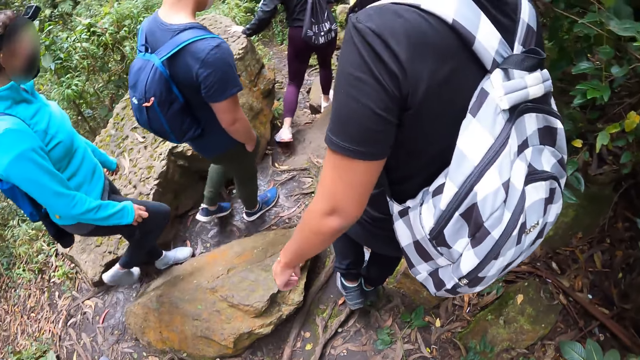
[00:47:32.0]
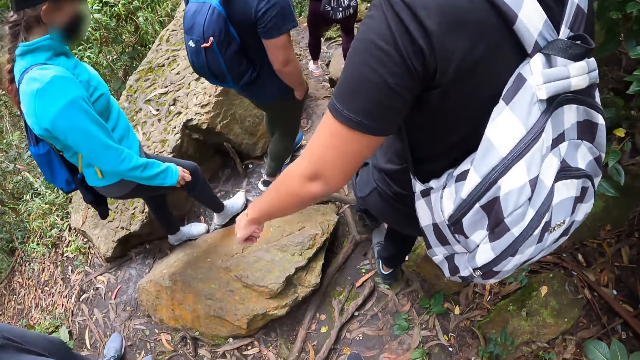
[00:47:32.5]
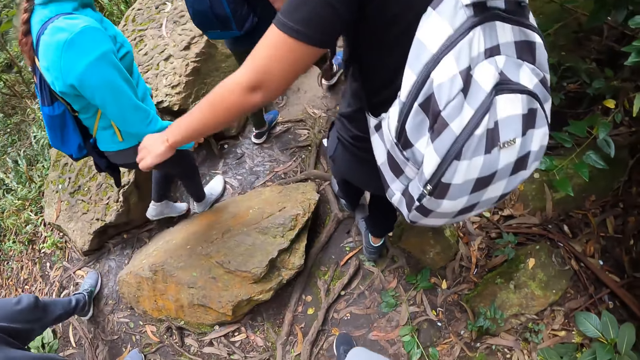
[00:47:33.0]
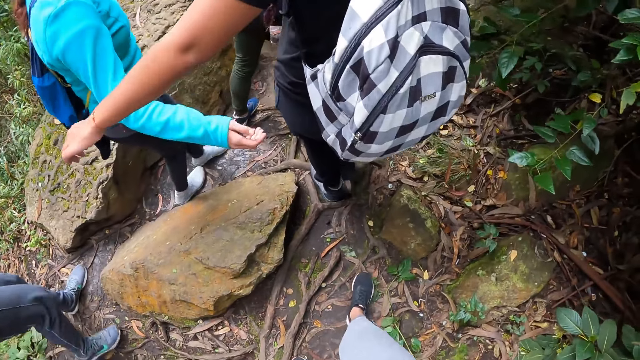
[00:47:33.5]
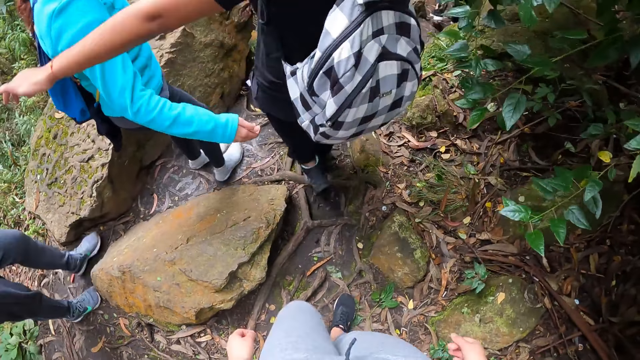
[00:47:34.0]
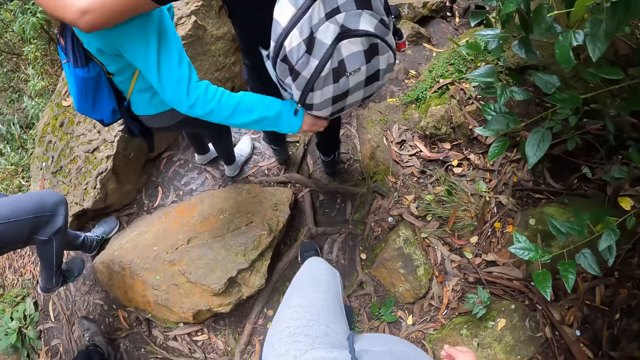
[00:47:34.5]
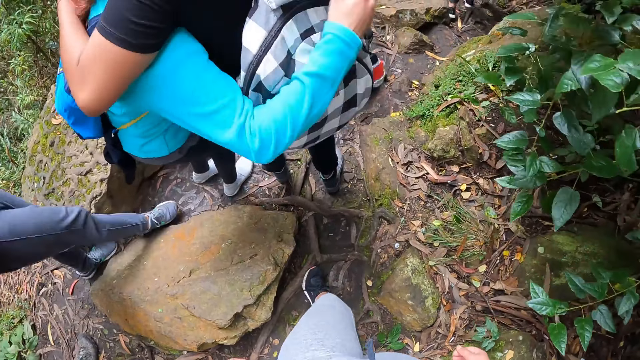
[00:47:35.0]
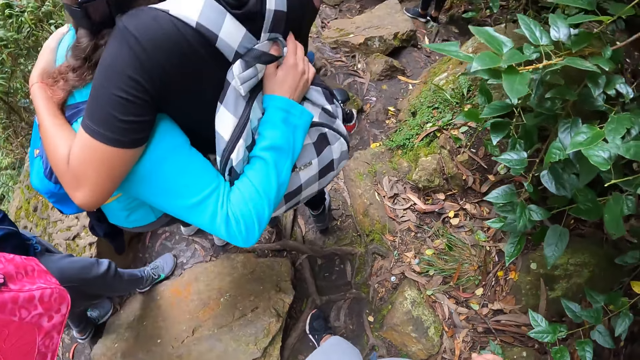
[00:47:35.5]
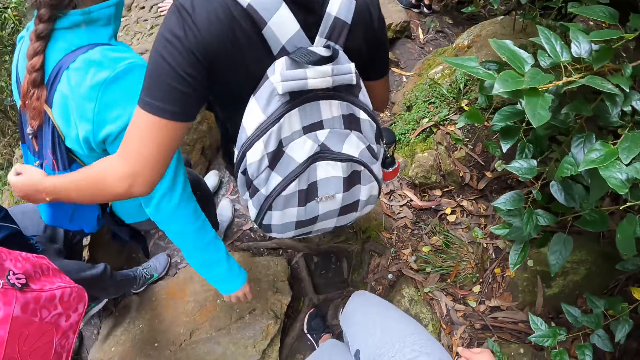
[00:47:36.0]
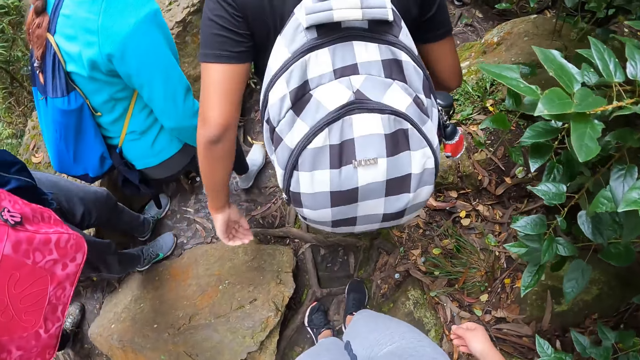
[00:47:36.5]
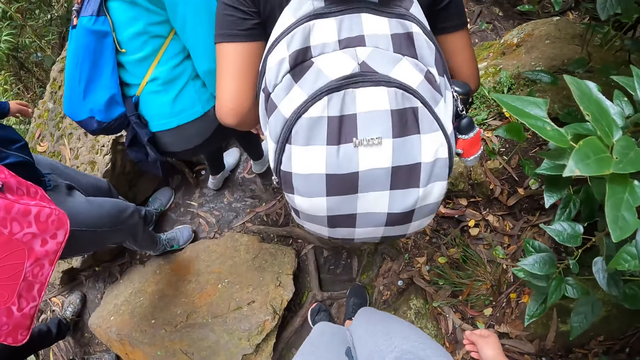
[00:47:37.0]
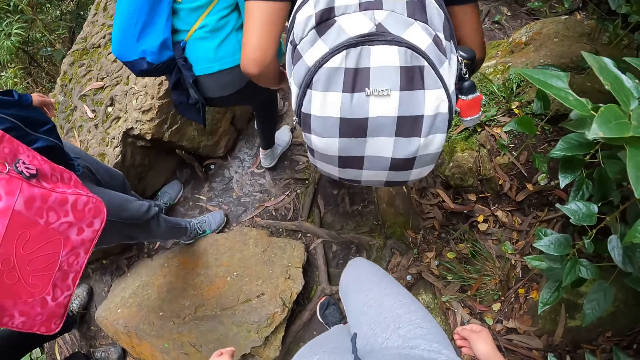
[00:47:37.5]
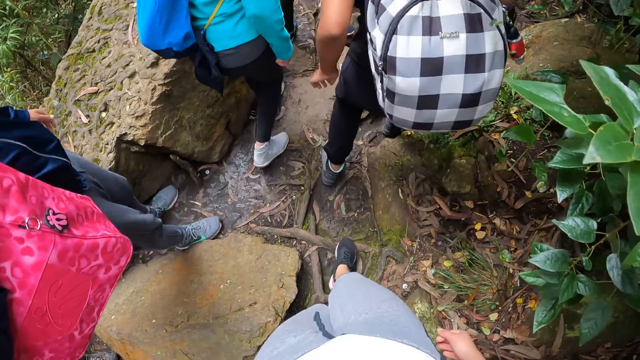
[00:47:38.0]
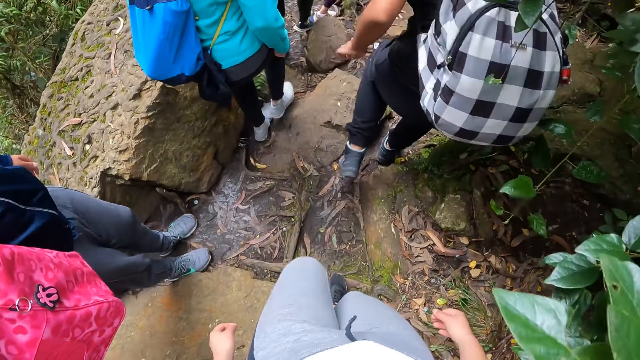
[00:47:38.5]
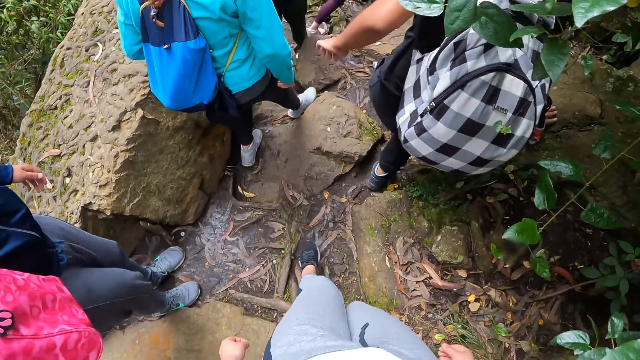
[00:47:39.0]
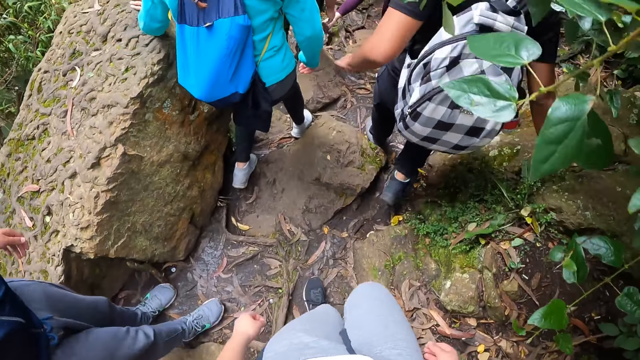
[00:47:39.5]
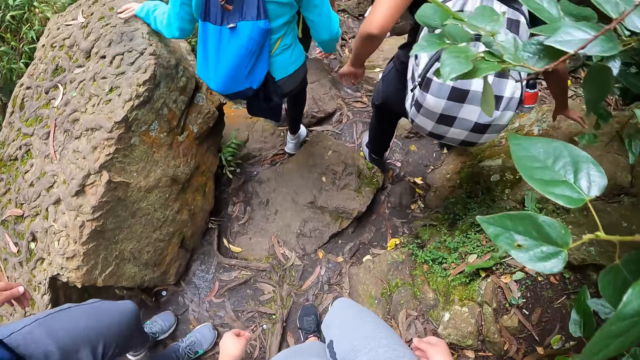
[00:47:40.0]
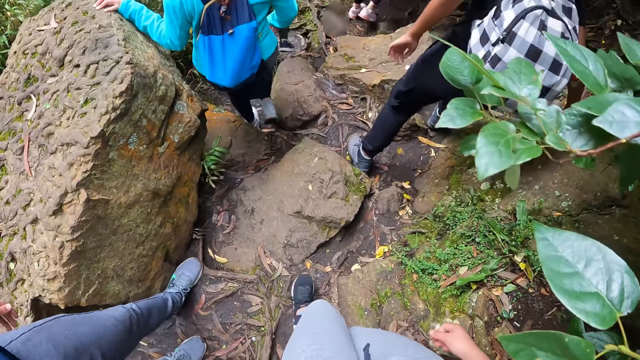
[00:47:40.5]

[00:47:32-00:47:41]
A woman hugs a man.

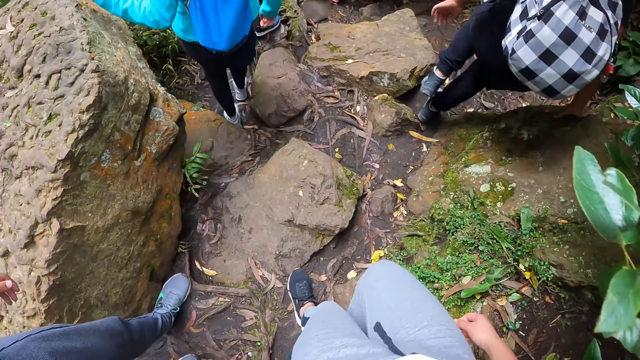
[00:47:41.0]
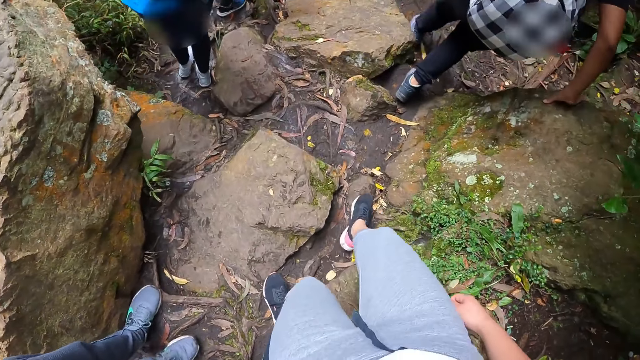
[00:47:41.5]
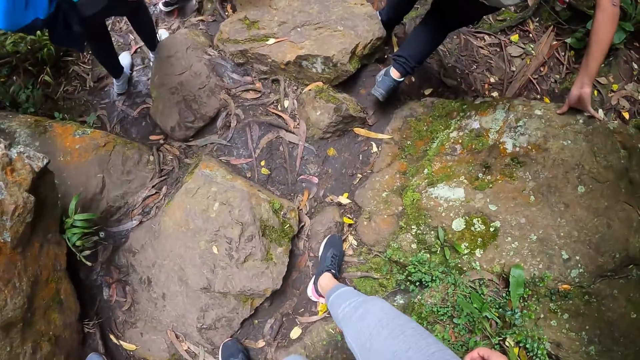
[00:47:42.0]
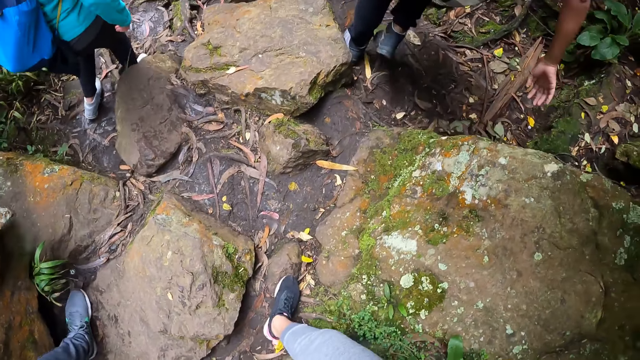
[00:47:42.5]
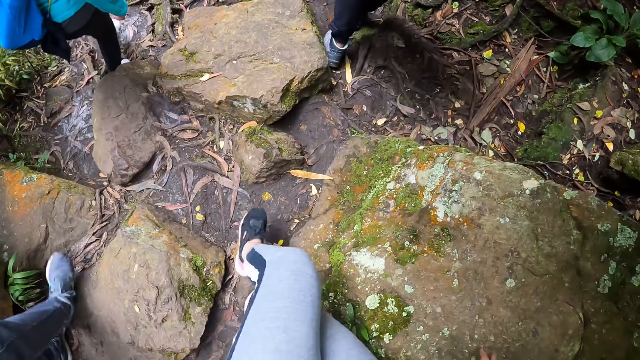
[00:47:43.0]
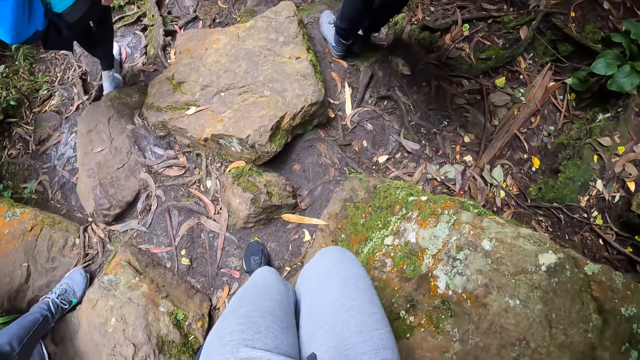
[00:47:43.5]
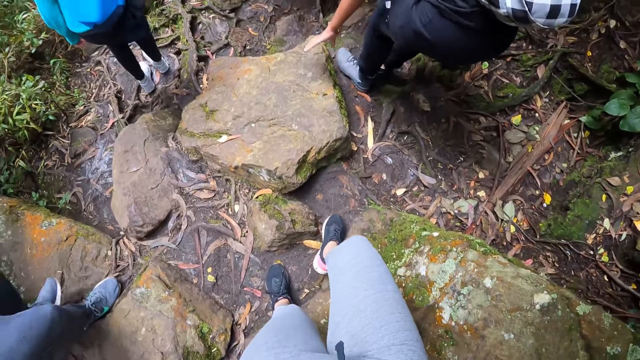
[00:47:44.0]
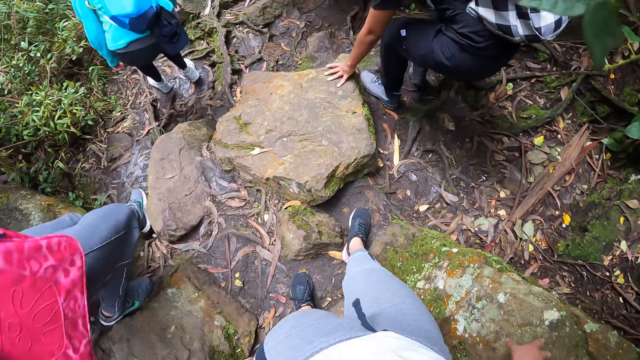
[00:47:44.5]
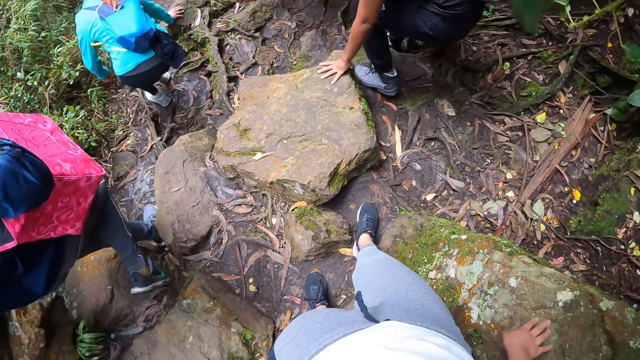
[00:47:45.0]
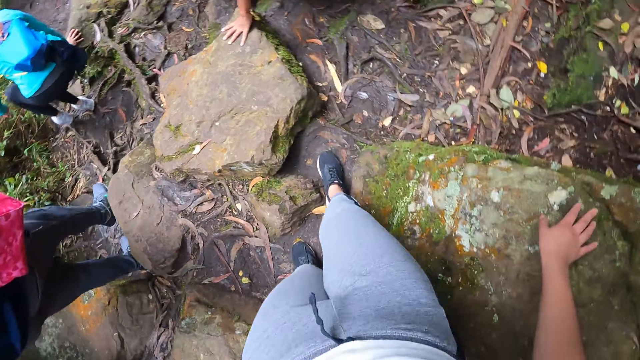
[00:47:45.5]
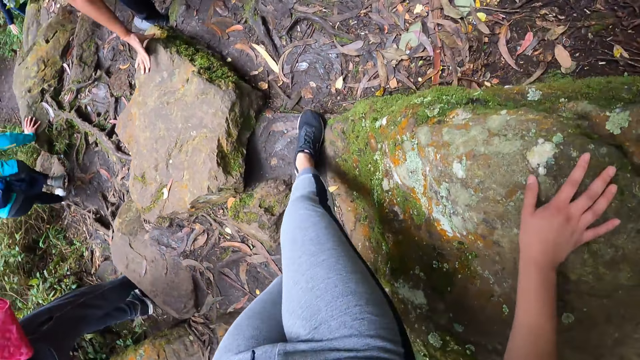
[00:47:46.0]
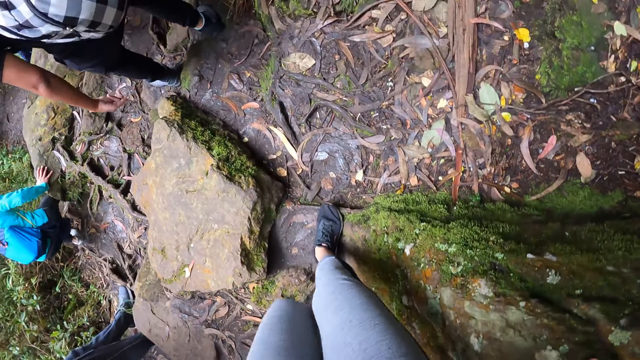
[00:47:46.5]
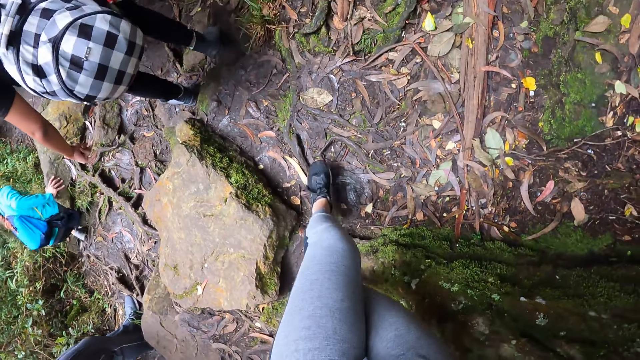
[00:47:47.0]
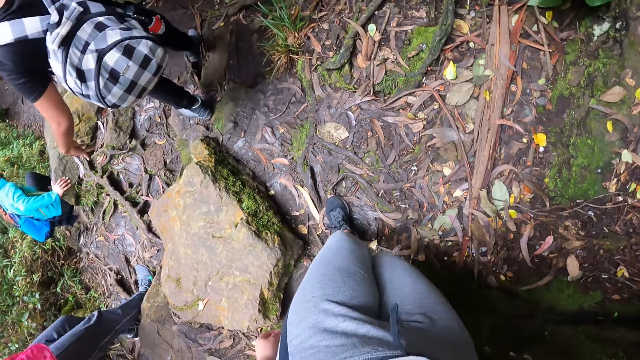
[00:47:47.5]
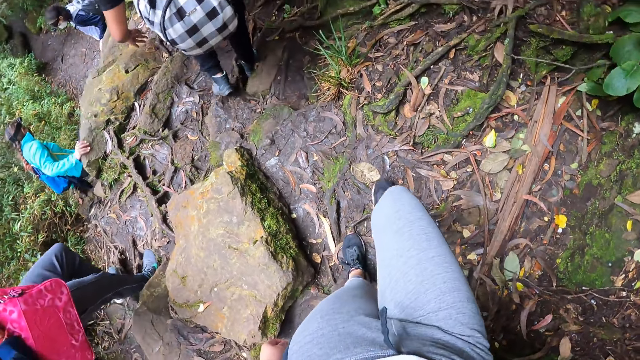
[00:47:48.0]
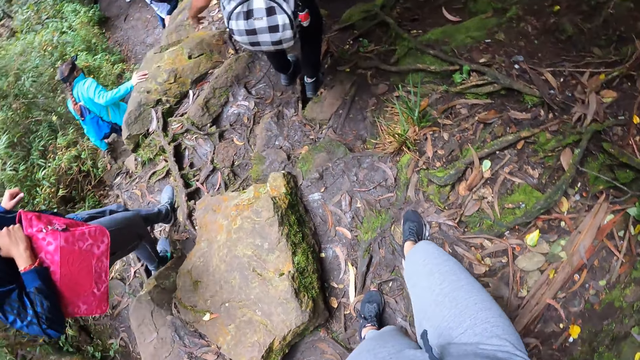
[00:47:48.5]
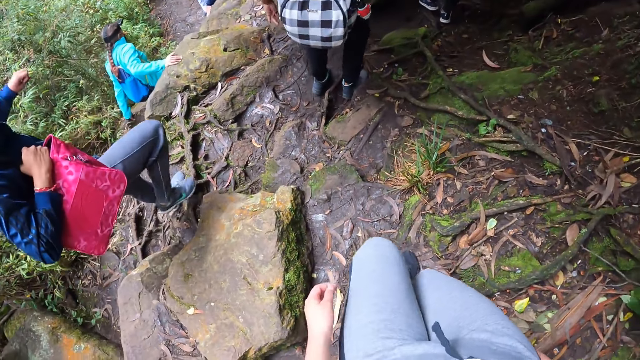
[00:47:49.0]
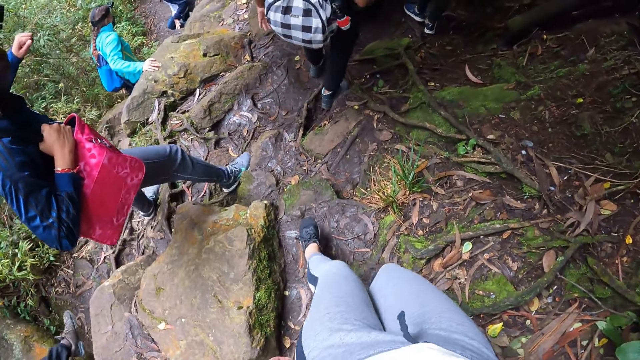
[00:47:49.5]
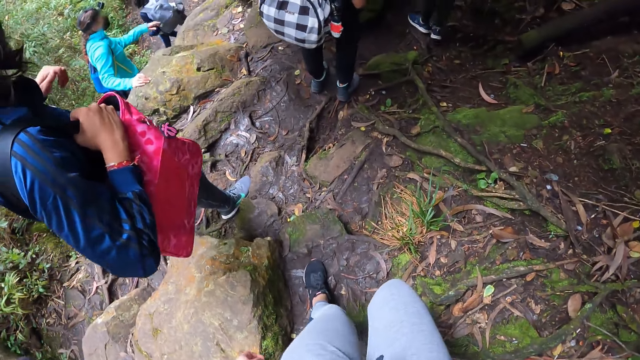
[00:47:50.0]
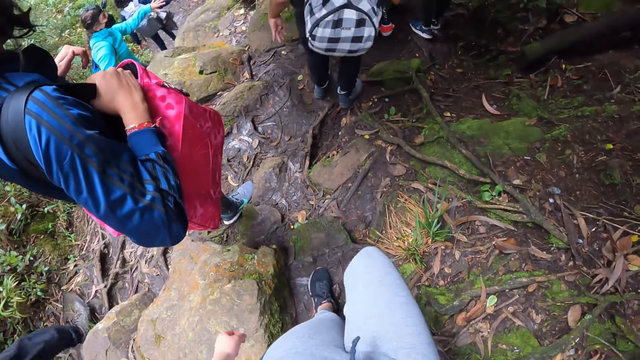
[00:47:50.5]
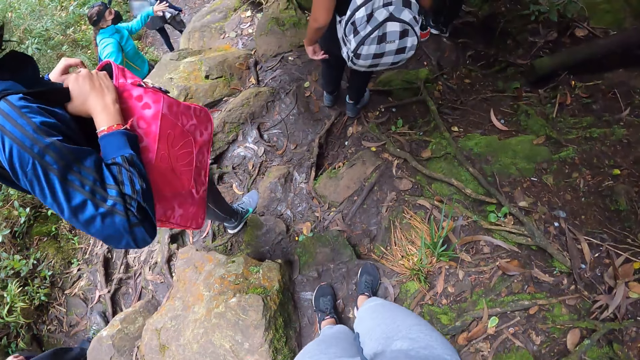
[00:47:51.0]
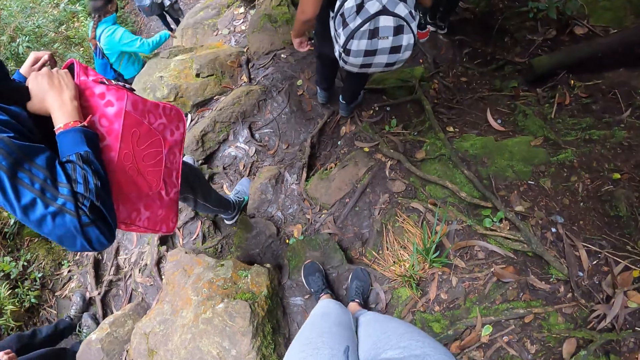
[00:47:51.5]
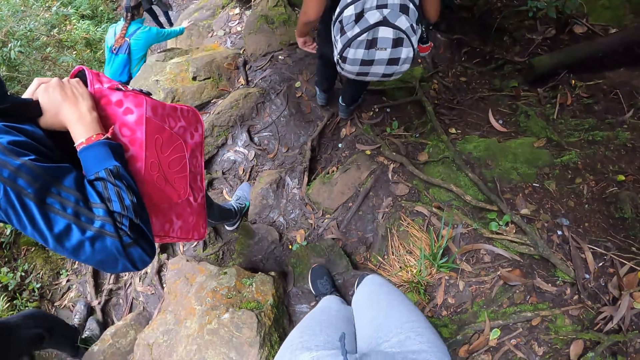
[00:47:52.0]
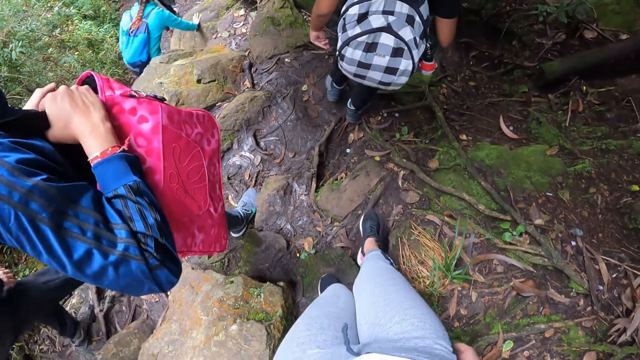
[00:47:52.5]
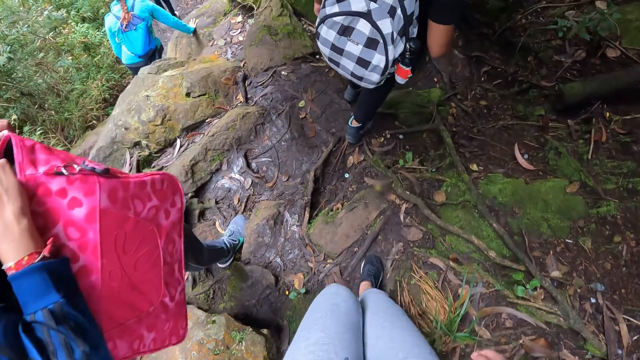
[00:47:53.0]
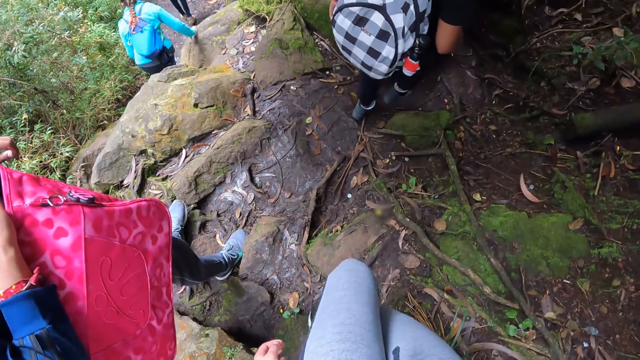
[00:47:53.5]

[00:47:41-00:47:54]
The camera wearer places her right hand on a rock. She hikes on the mountain.
